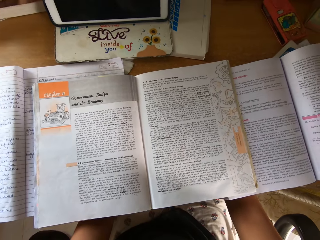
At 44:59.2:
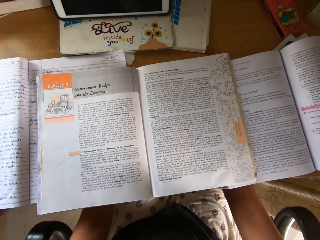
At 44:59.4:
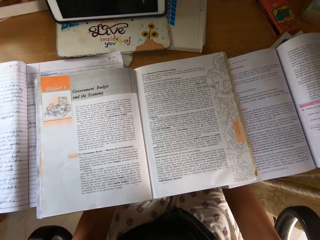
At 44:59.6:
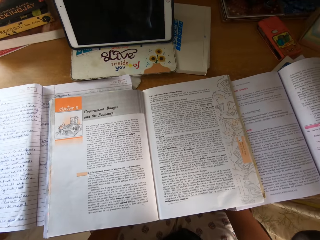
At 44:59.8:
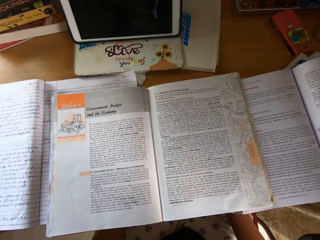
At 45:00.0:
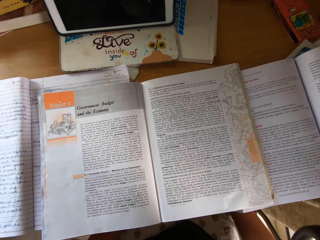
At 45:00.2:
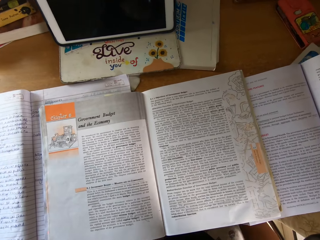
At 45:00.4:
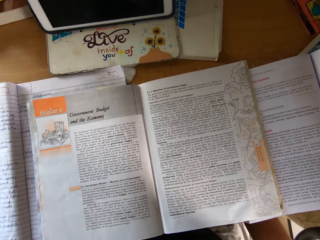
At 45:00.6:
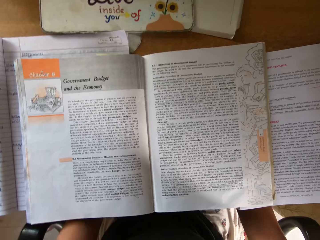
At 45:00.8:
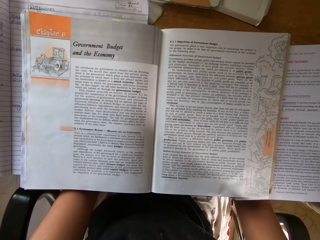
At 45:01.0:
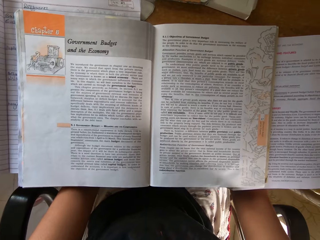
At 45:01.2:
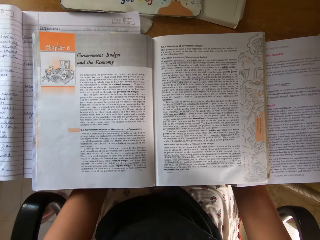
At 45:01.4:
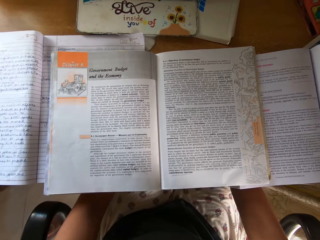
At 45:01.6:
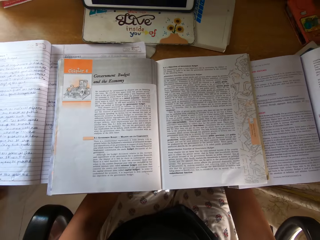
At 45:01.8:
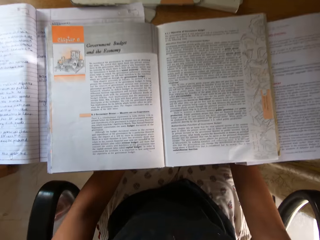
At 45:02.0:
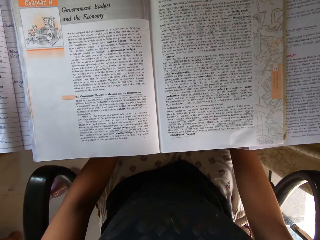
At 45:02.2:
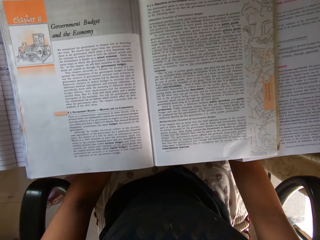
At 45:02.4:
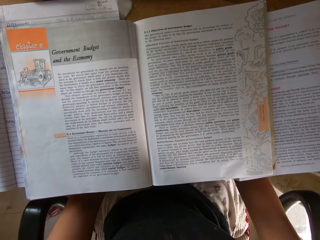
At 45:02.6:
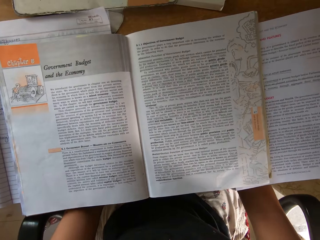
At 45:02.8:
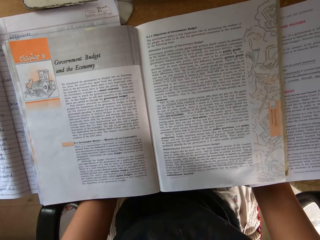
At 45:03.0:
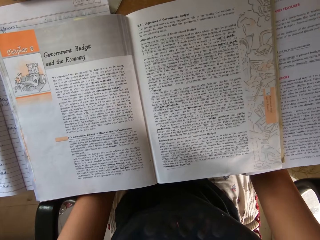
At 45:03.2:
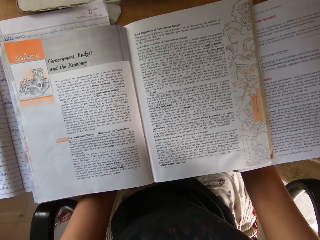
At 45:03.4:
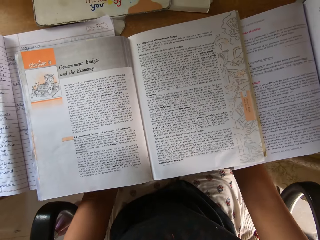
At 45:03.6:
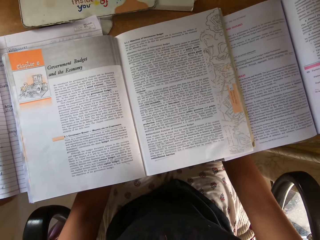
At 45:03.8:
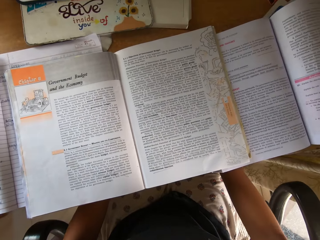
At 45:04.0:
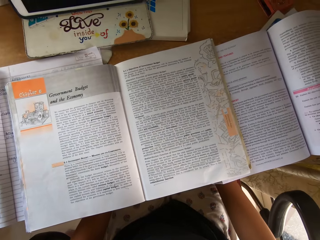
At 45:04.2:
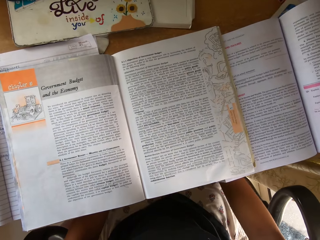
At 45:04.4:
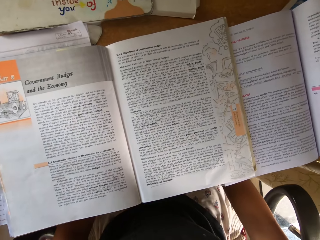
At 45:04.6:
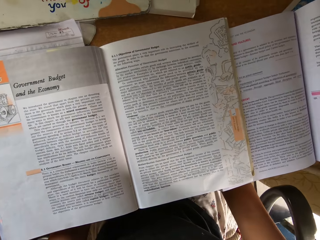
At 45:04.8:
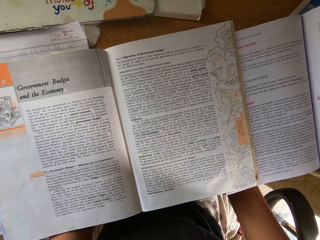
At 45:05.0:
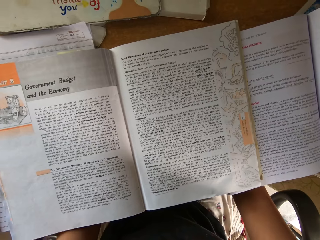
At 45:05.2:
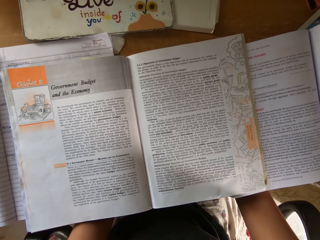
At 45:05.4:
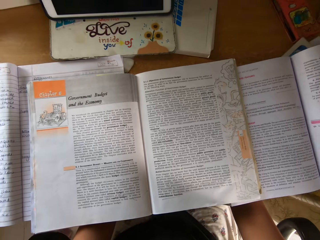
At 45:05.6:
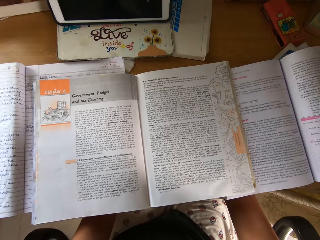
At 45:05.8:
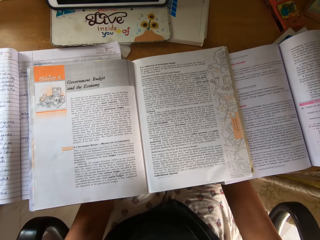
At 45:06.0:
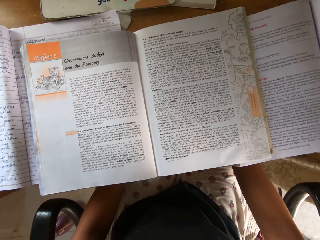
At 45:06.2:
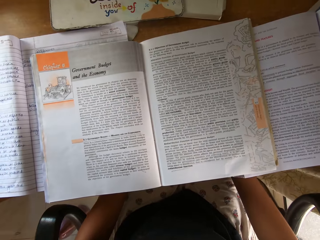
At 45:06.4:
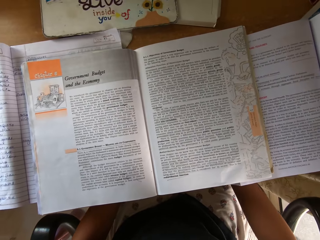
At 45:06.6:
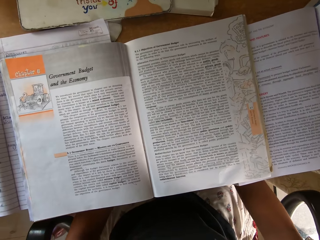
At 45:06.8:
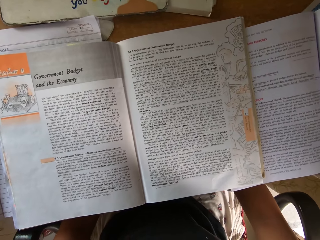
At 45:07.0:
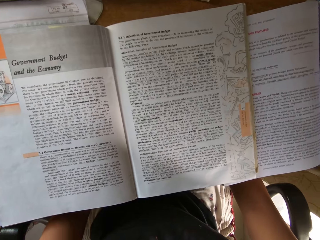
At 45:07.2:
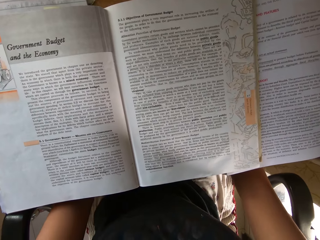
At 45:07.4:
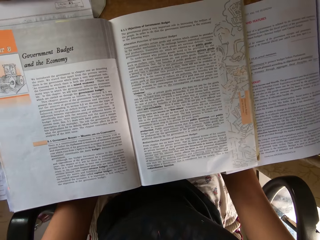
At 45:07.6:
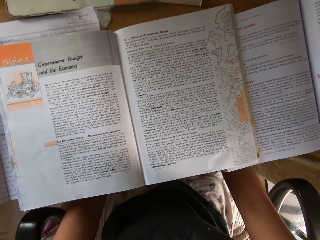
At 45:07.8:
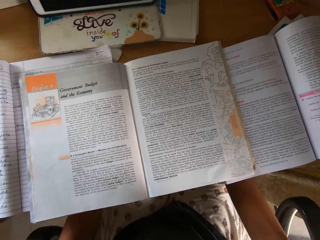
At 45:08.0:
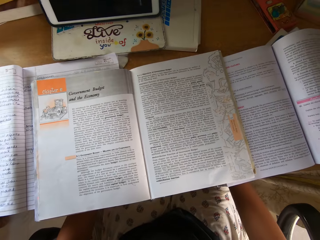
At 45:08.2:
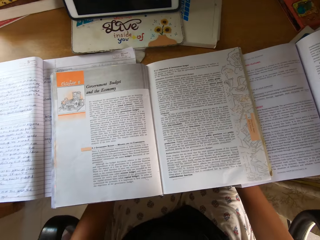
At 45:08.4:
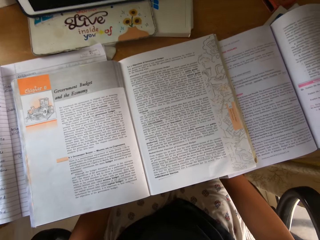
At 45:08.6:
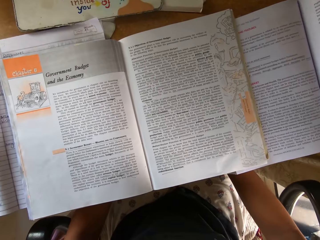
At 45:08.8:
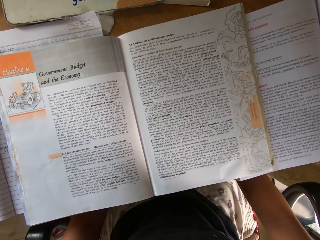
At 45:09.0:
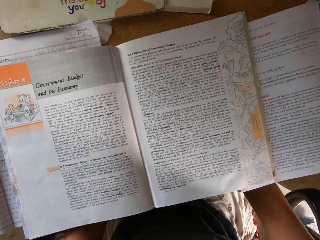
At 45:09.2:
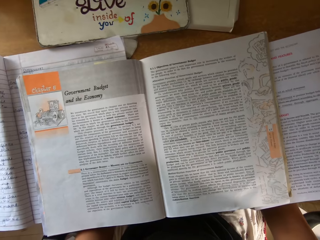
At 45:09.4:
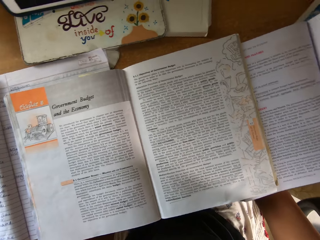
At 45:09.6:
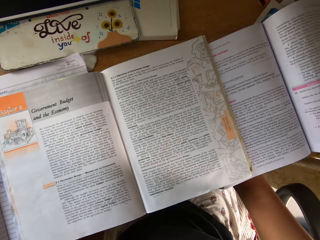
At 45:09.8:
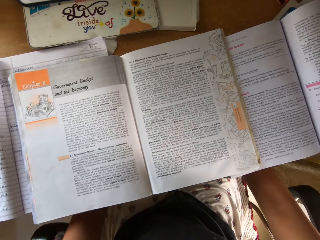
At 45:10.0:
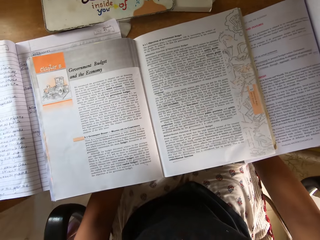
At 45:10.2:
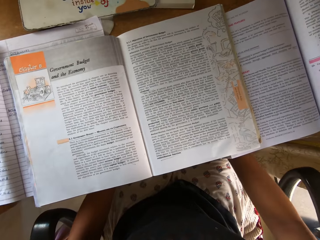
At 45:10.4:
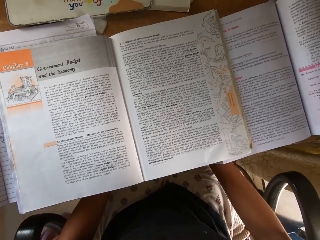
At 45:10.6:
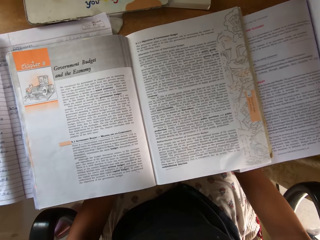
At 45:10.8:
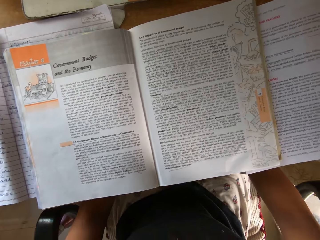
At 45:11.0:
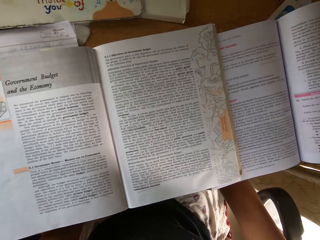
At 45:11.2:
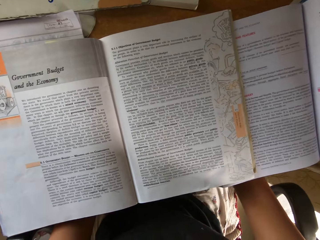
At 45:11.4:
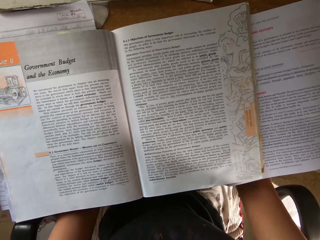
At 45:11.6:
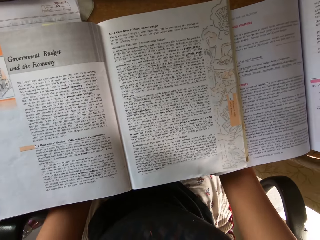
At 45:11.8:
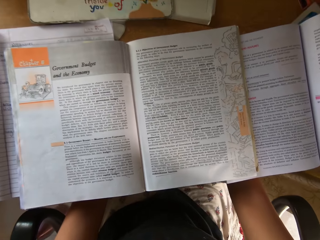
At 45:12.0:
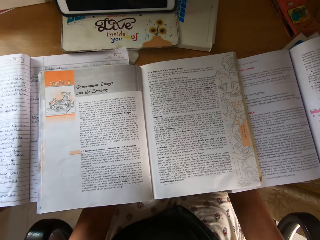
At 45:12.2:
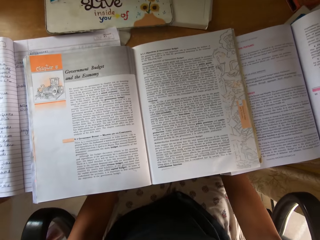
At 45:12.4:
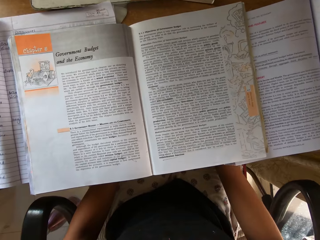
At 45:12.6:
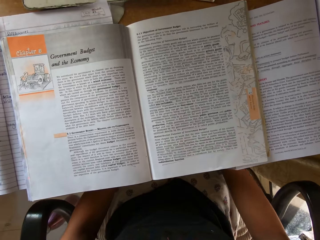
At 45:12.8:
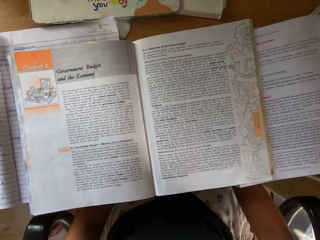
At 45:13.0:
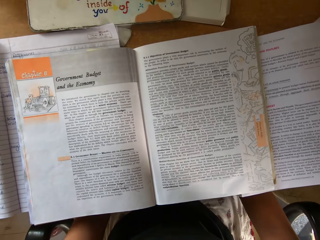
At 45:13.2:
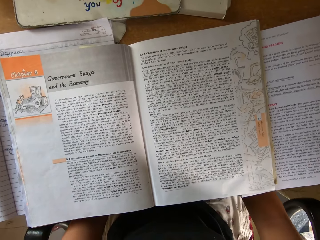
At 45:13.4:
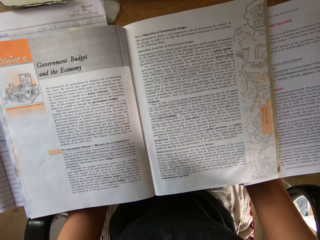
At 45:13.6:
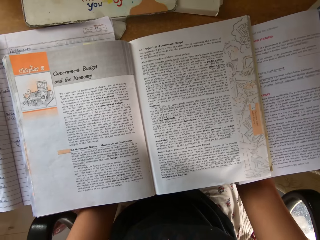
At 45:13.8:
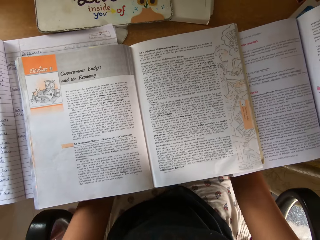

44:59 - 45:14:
The camera wearer reads a textbook. They read the textbook again.

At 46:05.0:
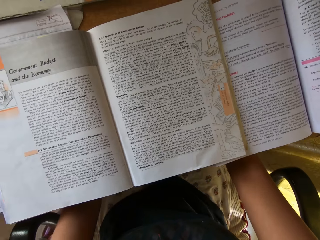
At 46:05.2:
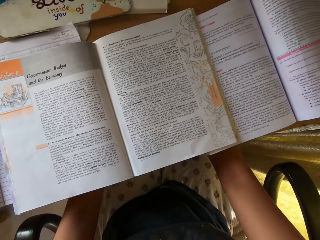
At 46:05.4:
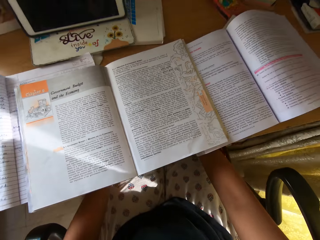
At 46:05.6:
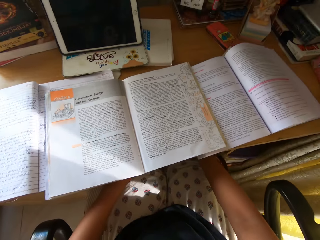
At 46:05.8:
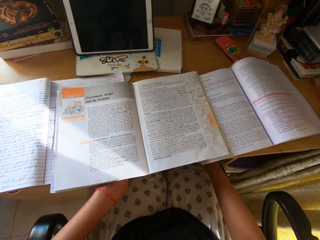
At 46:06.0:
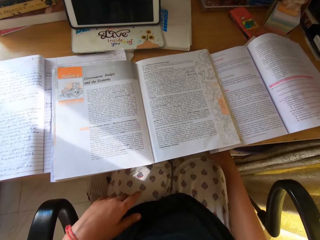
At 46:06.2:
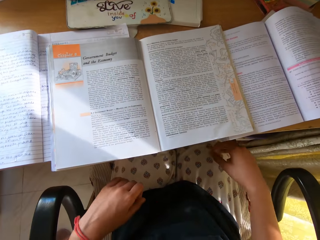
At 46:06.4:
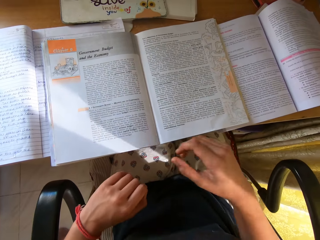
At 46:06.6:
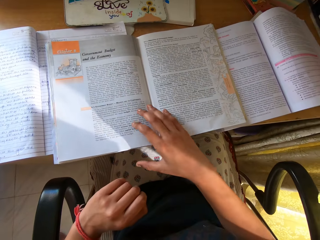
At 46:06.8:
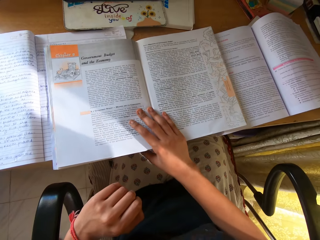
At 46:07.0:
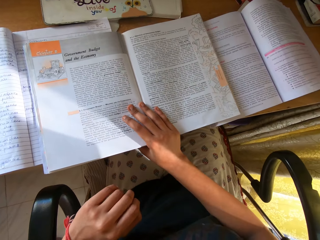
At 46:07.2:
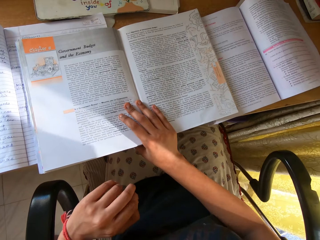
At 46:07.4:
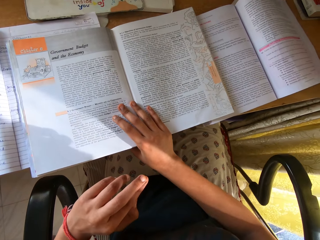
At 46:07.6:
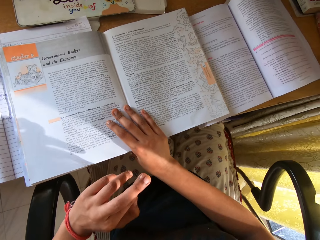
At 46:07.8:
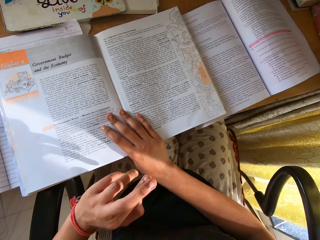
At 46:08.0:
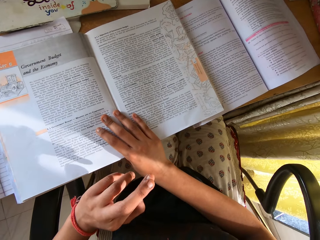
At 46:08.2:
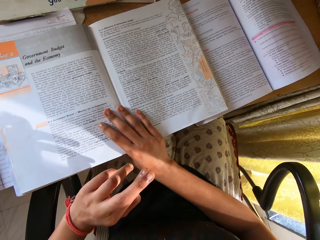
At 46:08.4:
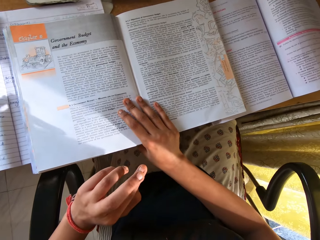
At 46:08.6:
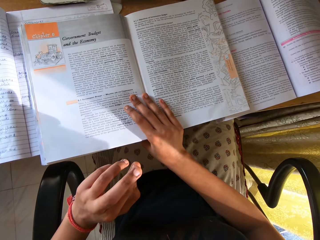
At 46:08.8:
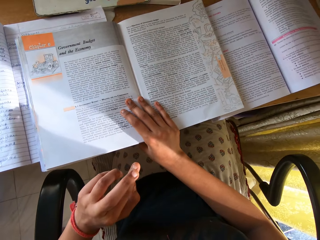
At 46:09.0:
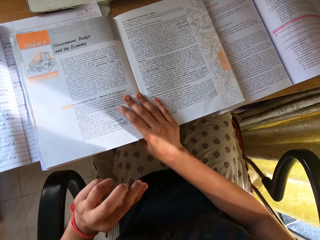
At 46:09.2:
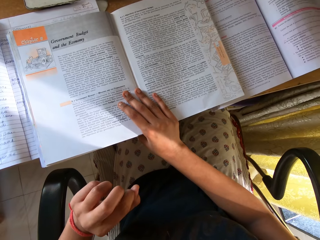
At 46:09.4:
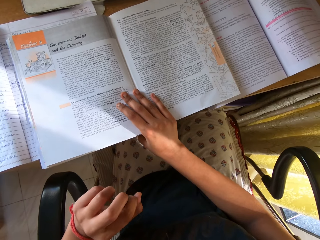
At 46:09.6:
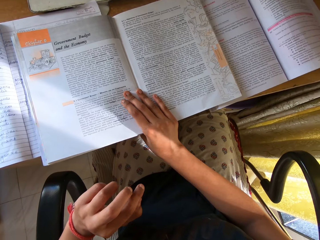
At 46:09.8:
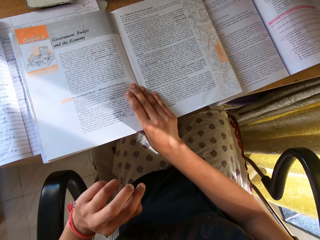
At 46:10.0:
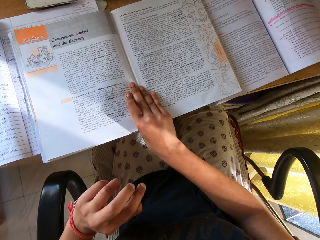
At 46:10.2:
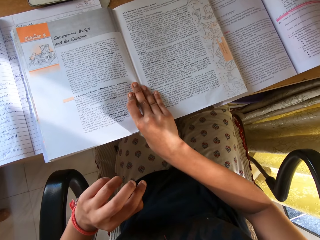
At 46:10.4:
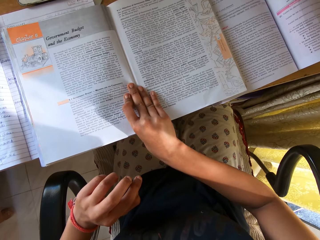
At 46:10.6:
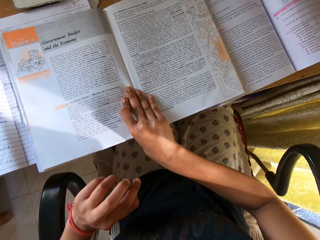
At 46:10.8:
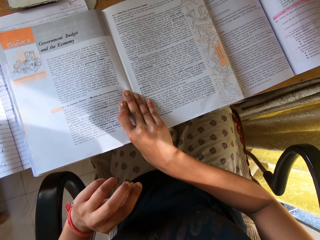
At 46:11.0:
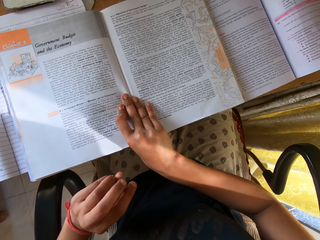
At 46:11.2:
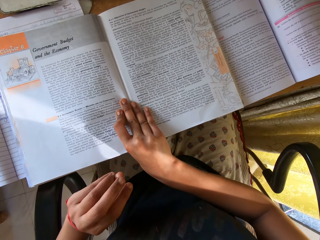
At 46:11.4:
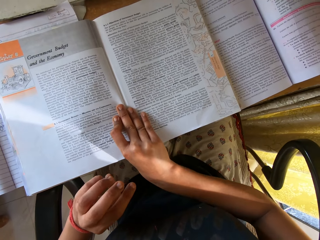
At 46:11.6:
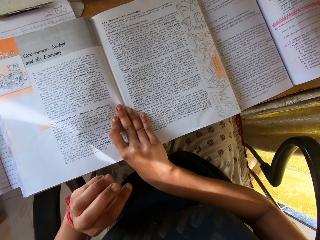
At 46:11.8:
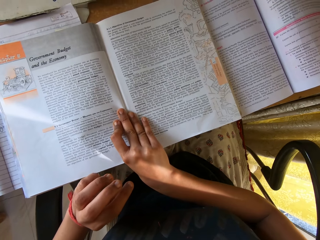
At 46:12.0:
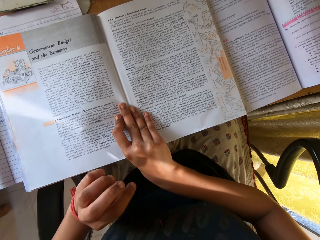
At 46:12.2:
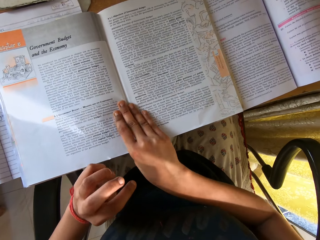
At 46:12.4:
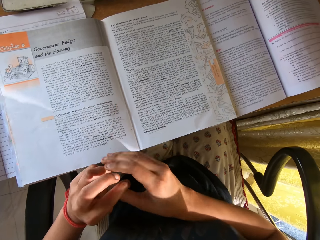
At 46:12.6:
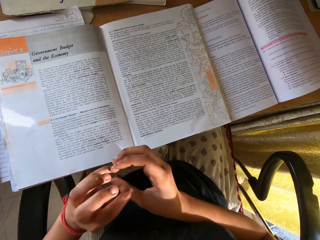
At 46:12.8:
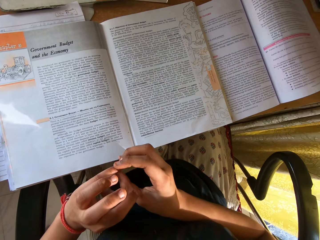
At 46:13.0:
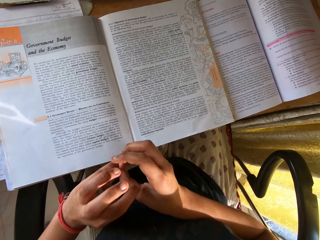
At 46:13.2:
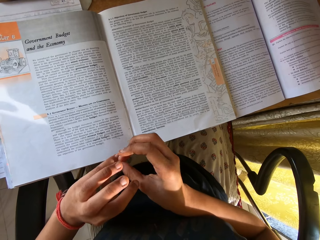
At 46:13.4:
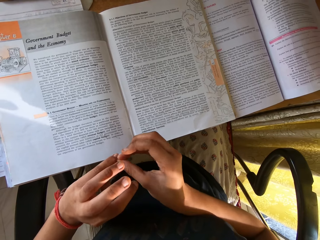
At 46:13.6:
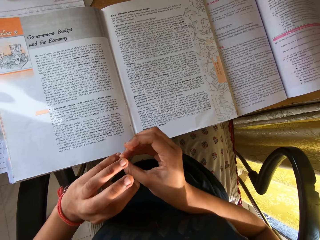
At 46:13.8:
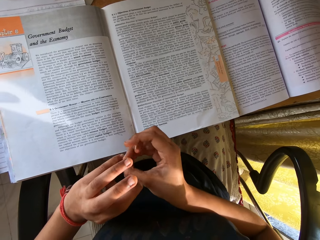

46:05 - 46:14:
The camera wearer moves the book. They place a hand on the book. They read the book.
